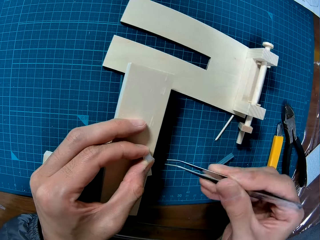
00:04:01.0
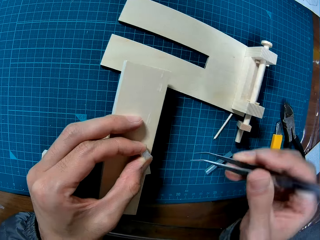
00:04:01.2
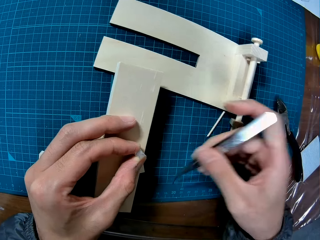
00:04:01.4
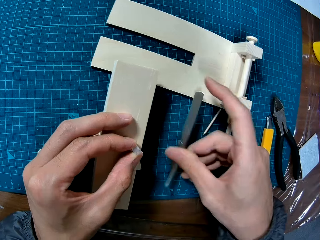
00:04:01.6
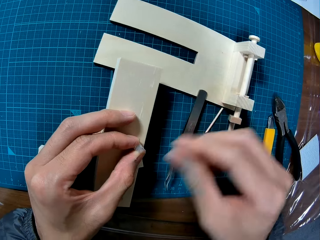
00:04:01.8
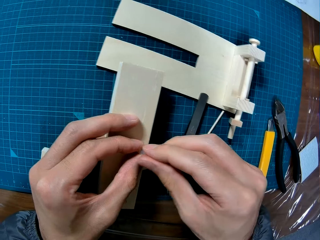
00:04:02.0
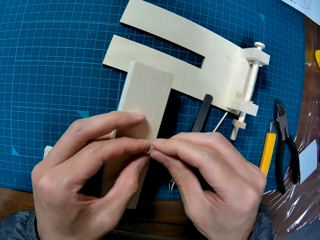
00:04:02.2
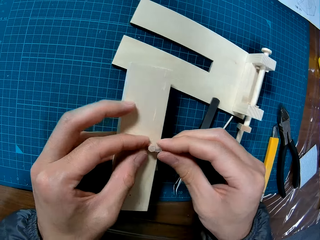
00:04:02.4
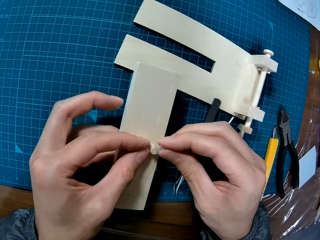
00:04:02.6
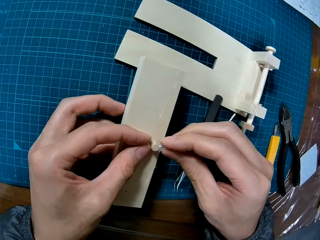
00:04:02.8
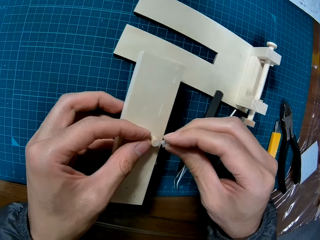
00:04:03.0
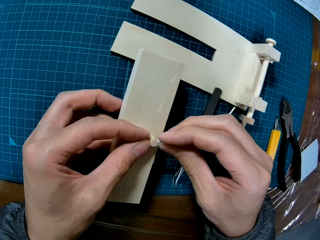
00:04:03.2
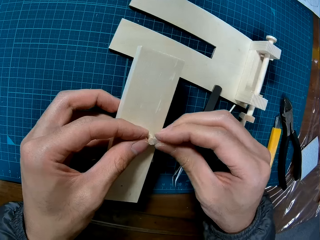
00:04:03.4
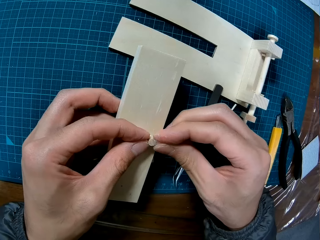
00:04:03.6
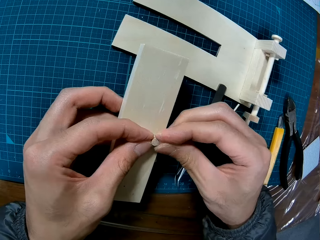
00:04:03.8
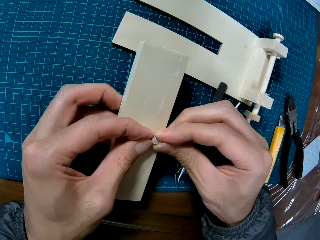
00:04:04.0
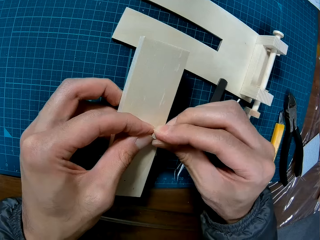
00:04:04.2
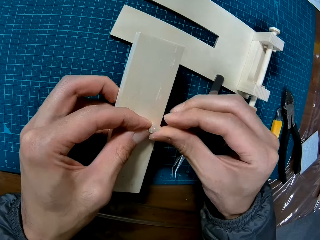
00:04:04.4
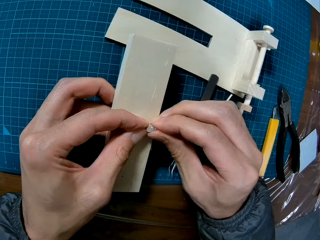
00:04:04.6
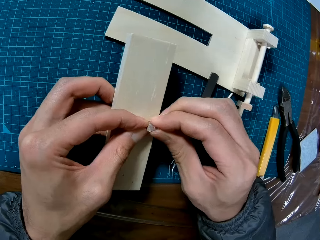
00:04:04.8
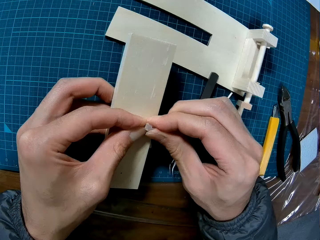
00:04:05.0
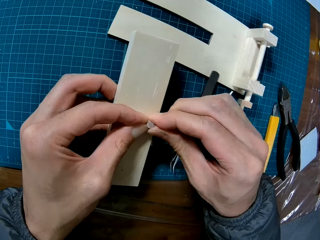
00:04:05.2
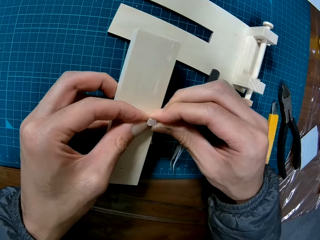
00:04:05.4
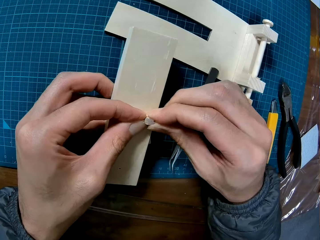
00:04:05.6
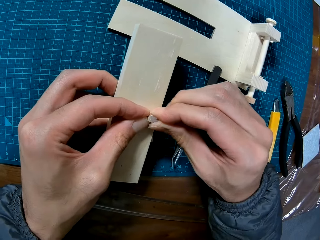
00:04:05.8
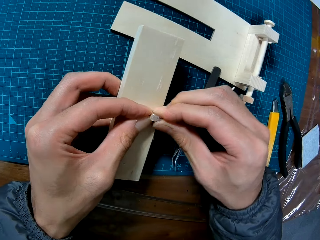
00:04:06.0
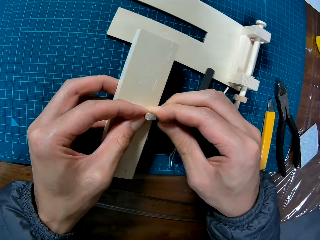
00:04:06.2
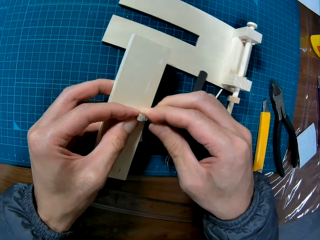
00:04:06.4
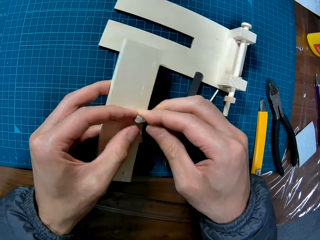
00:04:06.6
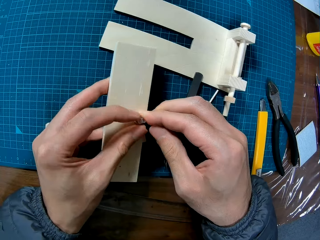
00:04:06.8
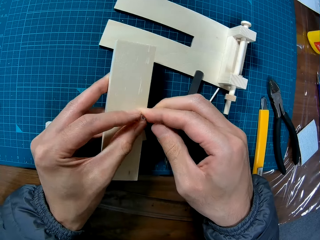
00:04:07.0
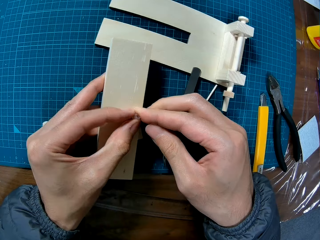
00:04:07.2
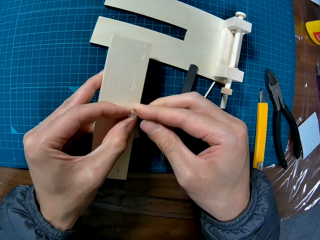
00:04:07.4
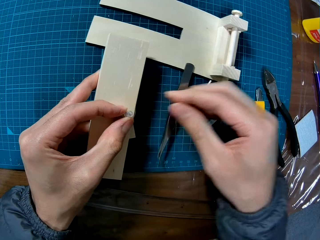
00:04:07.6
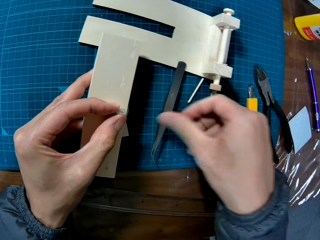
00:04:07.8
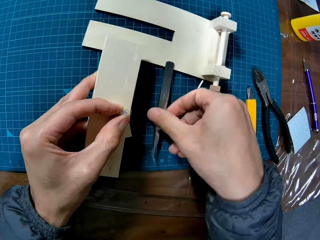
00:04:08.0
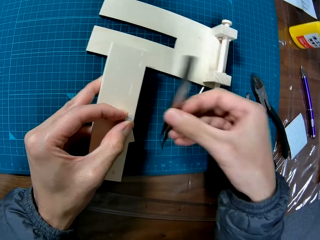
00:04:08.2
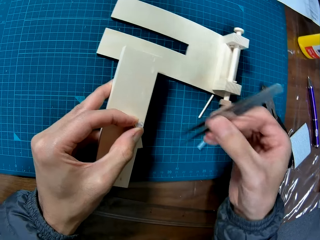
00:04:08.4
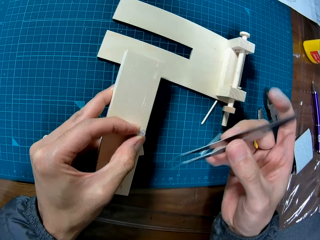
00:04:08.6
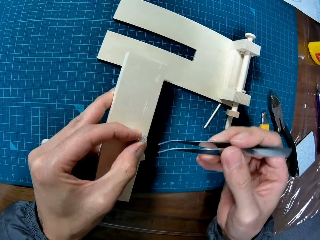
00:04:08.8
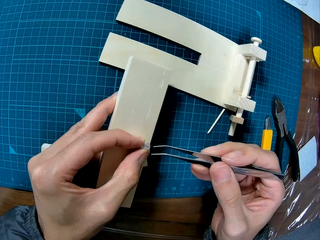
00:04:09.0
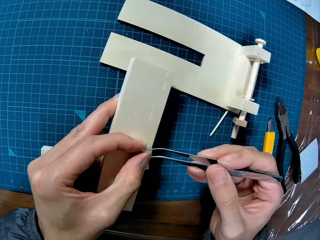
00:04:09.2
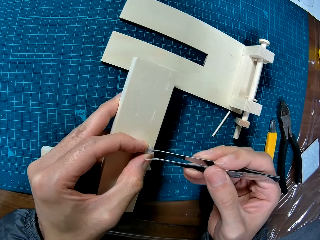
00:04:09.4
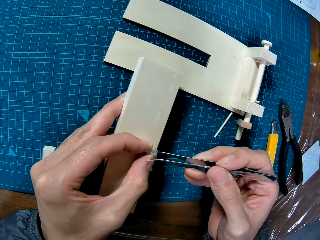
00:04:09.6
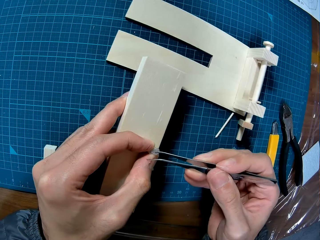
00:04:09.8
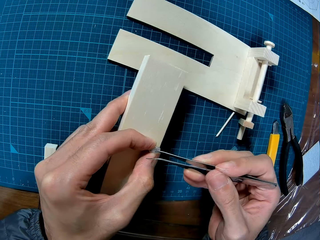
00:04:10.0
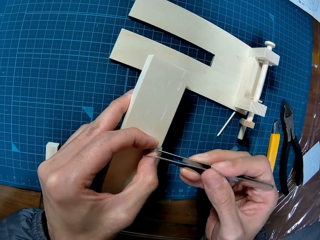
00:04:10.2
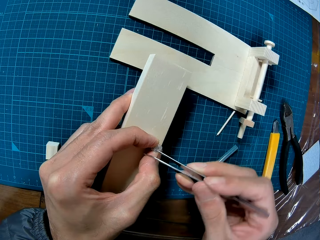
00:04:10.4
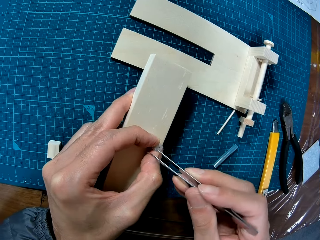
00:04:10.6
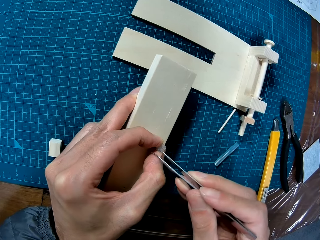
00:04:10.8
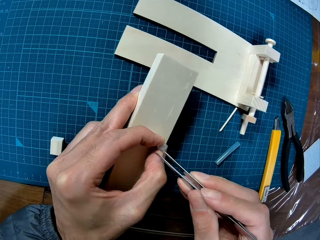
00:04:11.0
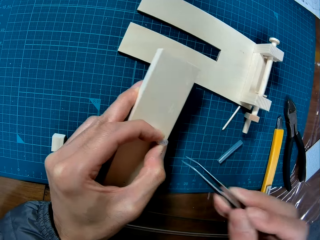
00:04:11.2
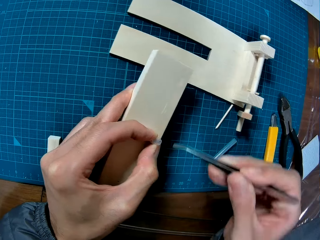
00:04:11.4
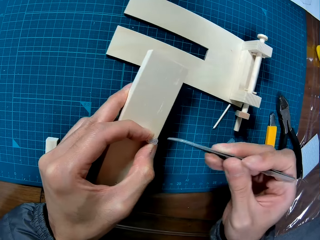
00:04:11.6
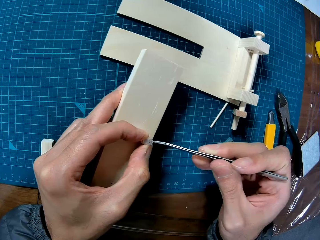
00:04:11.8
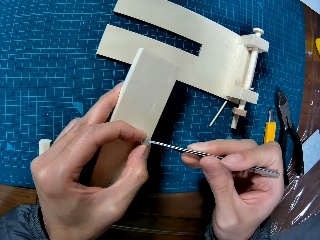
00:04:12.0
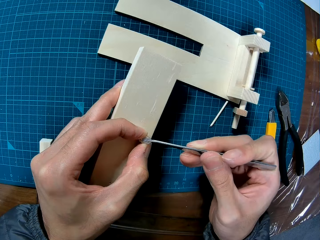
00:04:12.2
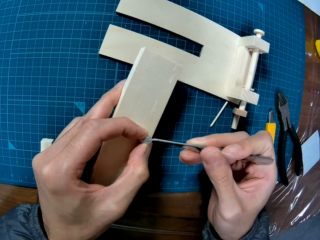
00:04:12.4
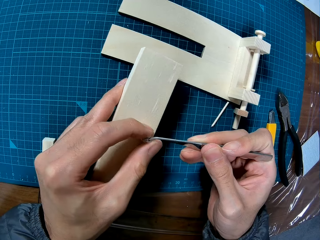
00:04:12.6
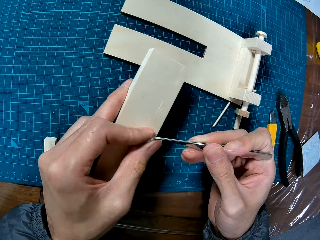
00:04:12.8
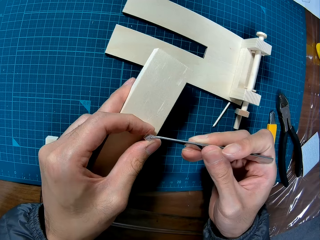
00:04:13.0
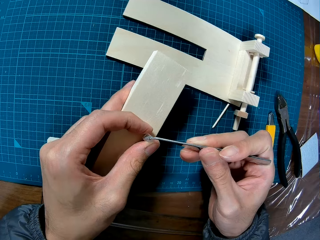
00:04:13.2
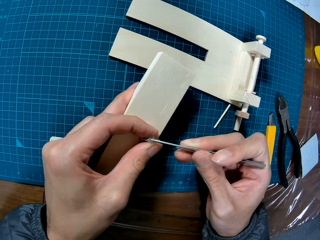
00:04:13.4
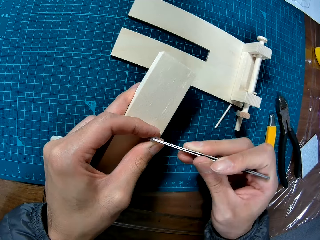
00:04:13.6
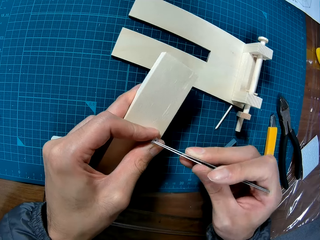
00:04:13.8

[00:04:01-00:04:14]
The camera wearer drops the pair of tweezers on the table. He pushes the piece of transparent rubber tube on the wooden frame with his hands. He attempts to fix something with his hands. He picks up the pair of tweezers from the table. He attempts to fix something with the tweezers. He pushes the piece of transparent rubber tube on the wooden frame with the pair of tweezers.

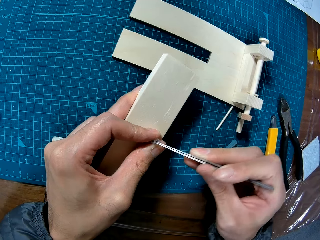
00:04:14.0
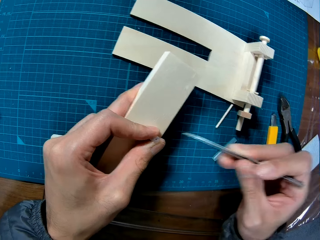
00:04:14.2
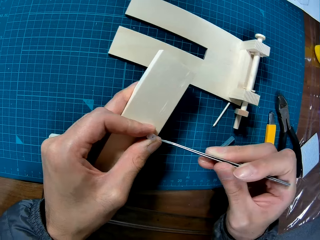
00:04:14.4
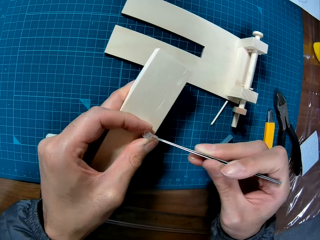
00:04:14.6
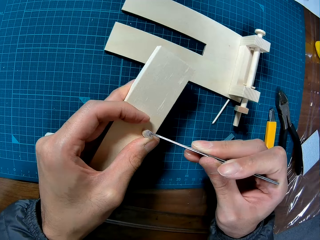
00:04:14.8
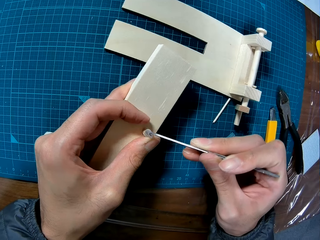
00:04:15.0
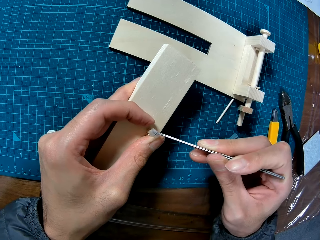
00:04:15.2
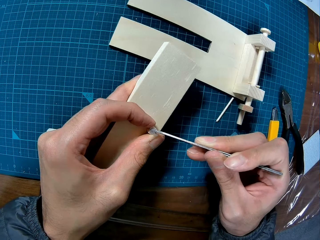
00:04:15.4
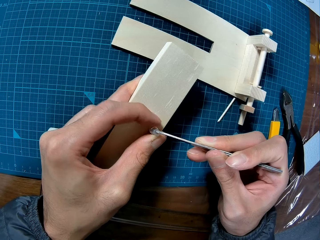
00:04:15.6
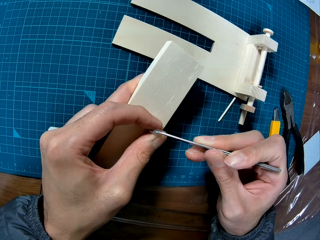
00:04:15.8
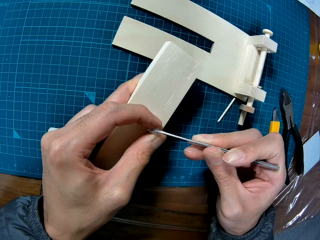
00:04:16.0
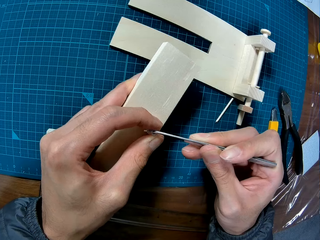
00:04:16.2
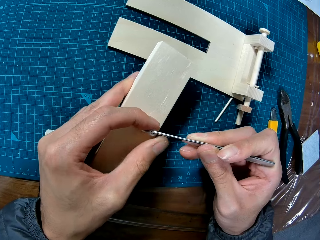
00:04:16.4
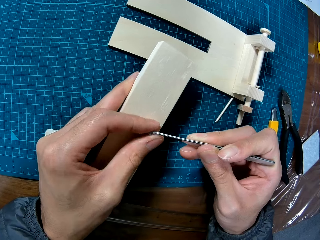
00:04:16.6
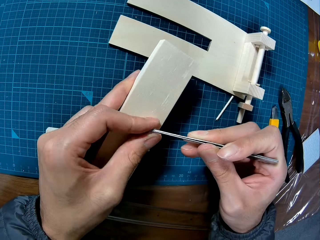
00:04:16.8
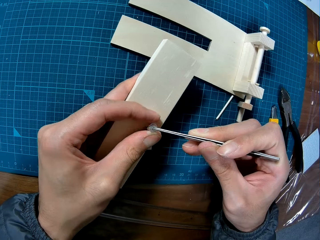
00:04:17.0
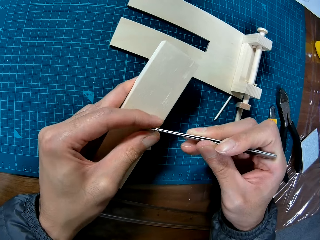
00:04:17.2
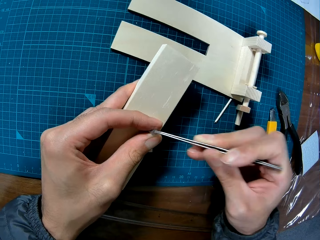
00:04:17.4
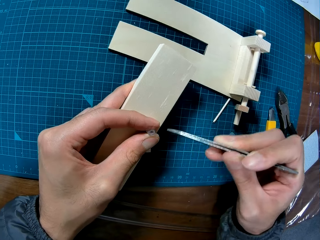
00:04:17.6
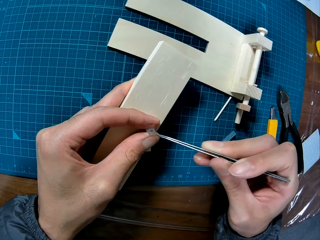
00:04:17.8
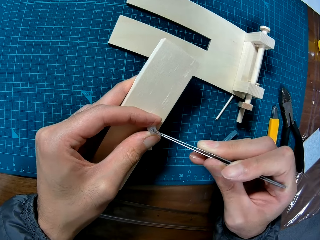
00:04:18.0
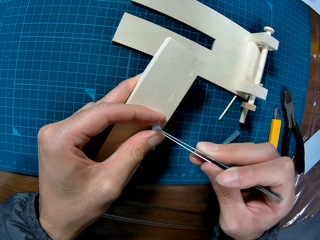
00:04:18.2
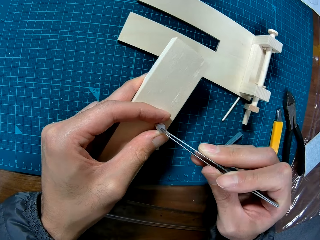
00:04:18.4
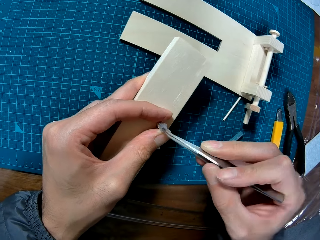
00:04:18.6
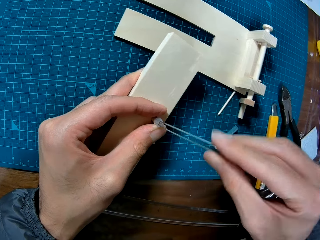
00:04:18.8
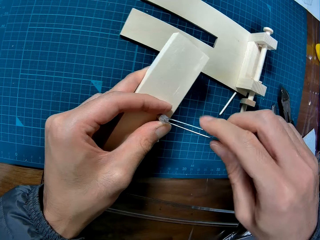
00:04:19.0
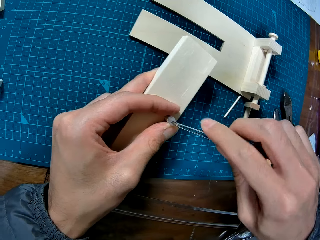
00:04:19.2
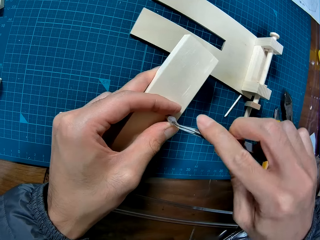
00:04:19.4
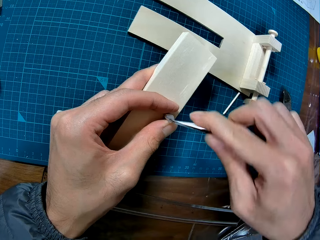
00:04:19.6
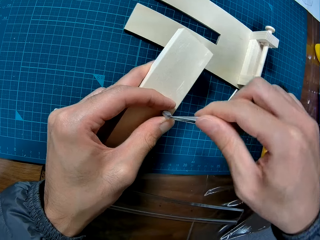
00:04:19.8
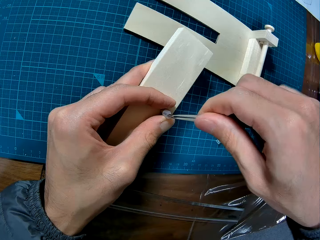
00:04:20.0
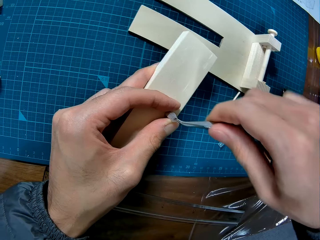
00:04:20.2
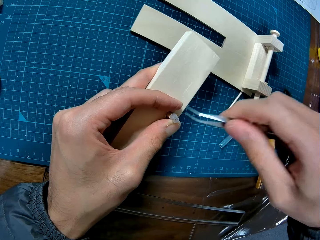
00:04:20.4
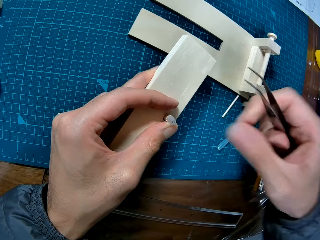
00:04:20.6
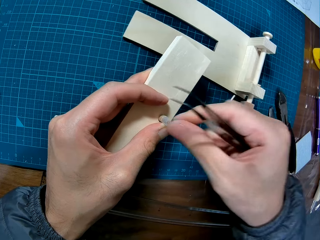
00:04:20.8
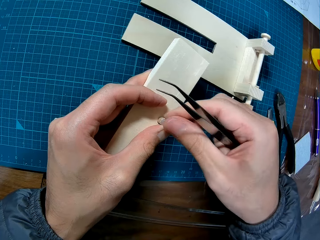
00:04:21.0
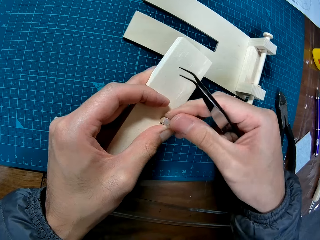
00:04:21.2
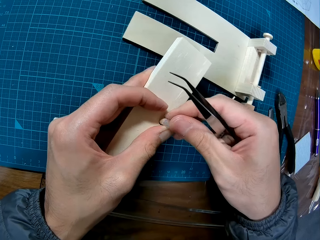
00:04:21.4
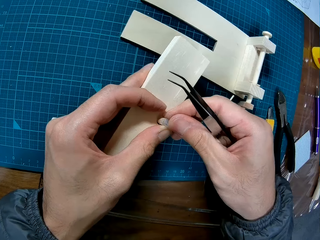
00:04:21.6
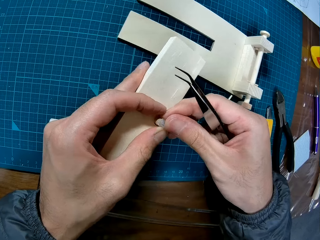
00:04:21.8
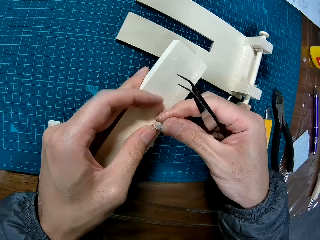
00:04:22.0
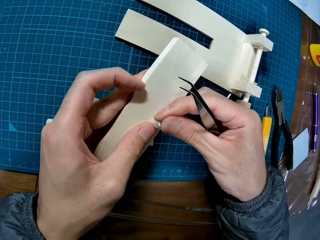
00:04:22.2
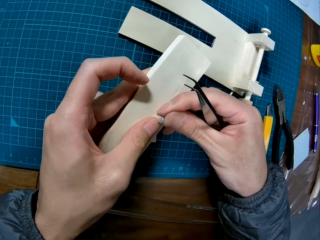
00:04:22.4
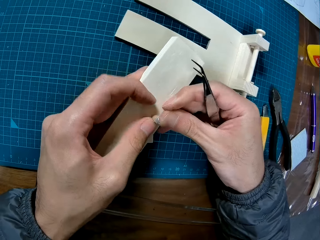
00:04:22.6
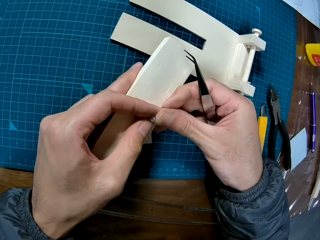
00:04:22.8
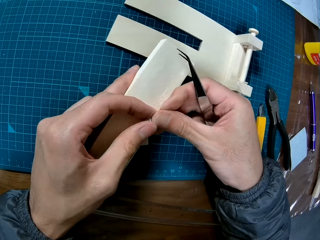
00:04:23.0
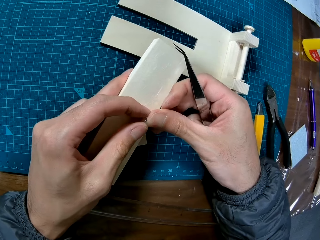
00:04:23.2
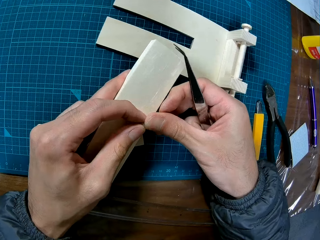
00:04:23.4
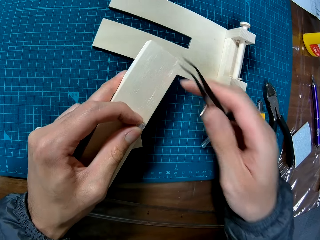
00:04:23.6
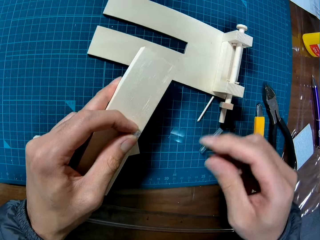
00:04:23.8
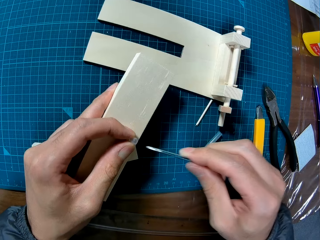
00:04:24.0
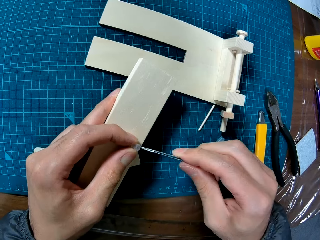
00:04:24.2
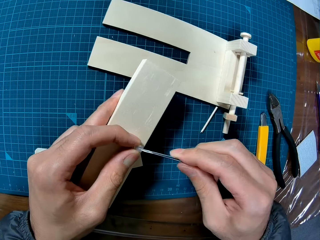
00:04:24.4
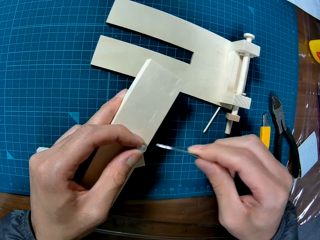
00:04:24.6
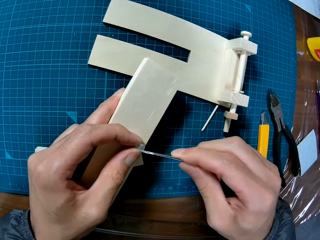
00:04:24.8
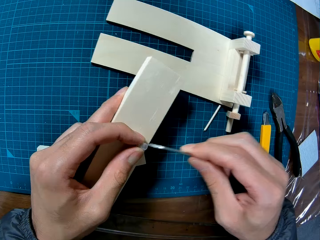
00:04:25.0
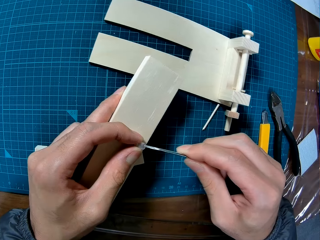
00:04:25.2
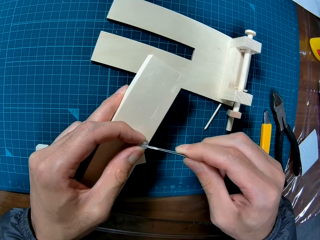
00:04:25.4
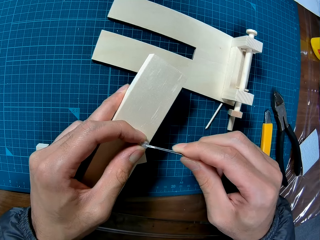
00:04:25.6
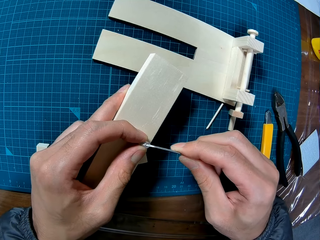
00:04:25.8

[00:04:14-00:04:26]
The camera wearer removes the tweezers from something. He pushes the piece of transparent rubber tube on the wooden frame with his hand. He inserts the tweezers on something. He fixes the piece of transparent rubber tube on the wooden frame with the pair of tweezers.
